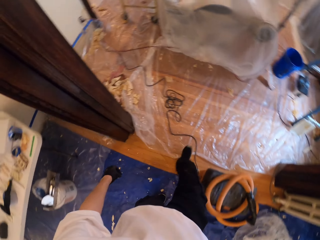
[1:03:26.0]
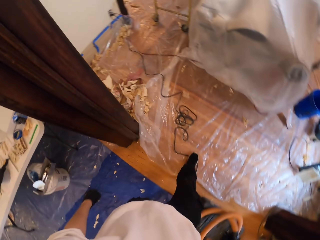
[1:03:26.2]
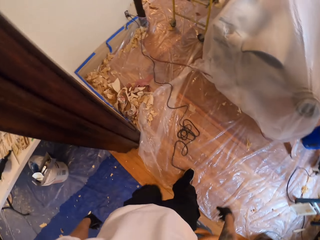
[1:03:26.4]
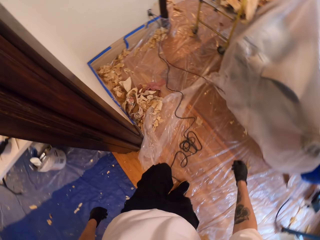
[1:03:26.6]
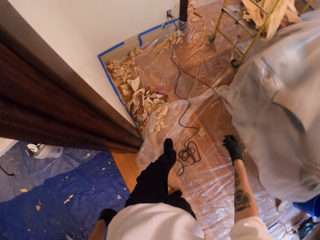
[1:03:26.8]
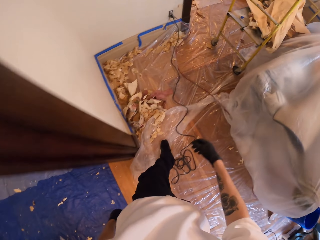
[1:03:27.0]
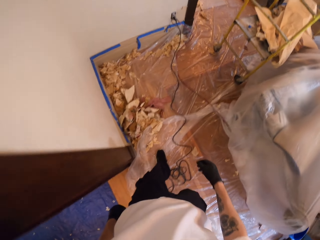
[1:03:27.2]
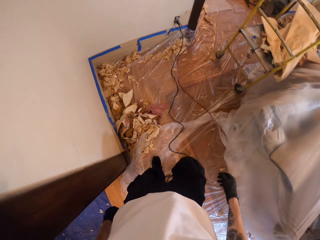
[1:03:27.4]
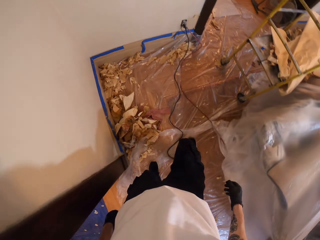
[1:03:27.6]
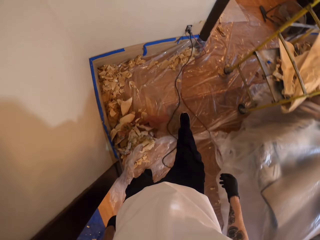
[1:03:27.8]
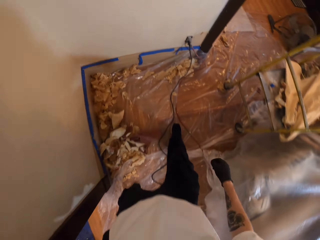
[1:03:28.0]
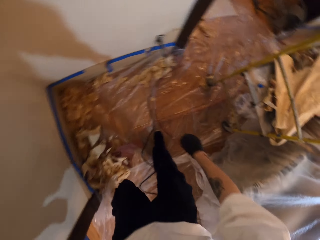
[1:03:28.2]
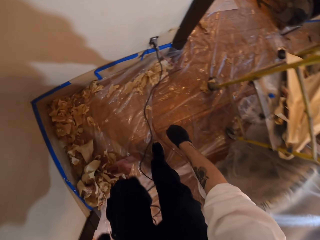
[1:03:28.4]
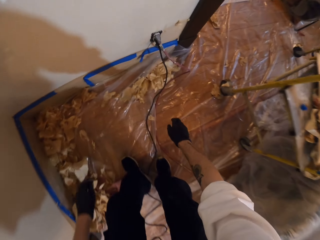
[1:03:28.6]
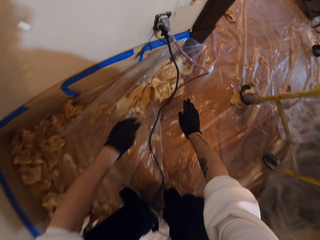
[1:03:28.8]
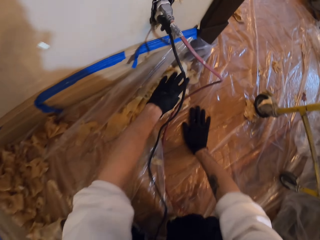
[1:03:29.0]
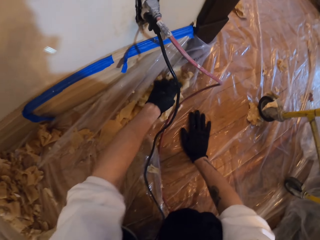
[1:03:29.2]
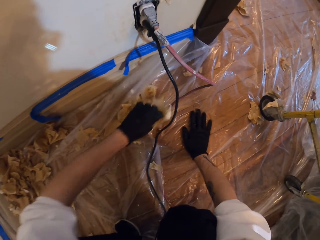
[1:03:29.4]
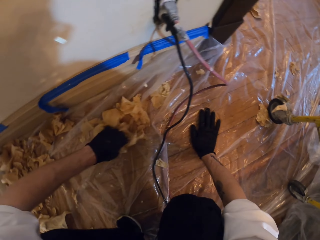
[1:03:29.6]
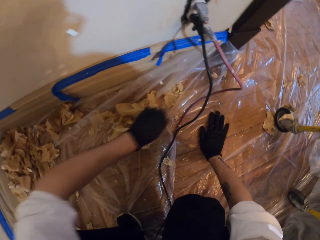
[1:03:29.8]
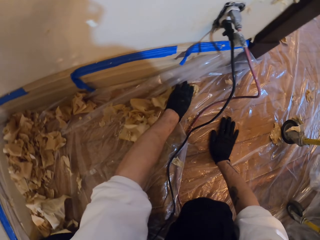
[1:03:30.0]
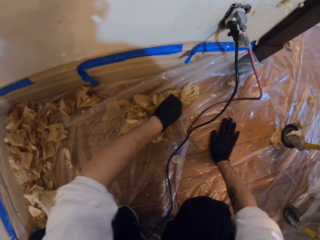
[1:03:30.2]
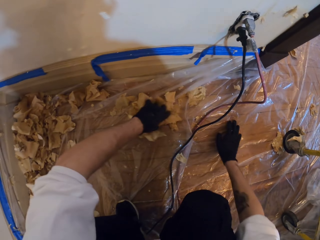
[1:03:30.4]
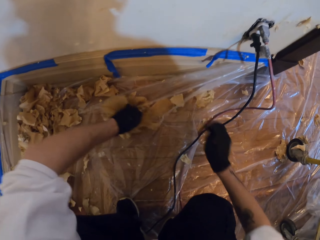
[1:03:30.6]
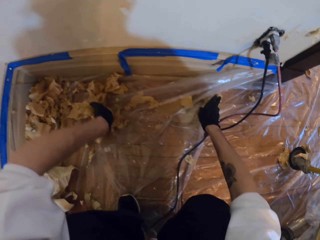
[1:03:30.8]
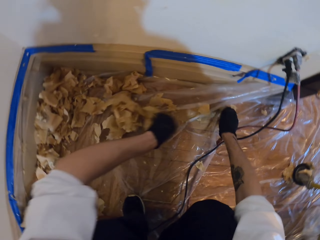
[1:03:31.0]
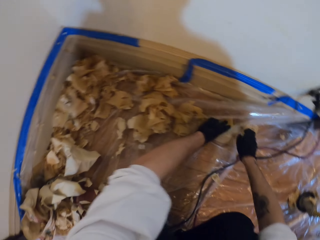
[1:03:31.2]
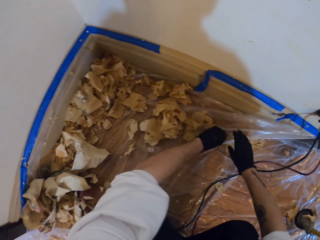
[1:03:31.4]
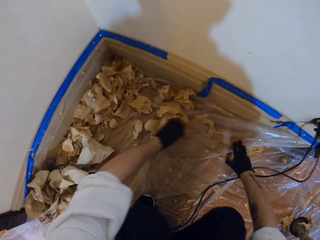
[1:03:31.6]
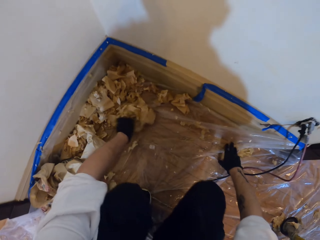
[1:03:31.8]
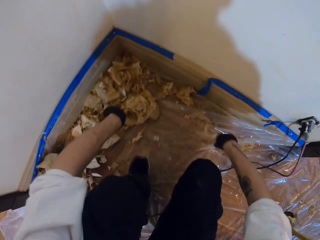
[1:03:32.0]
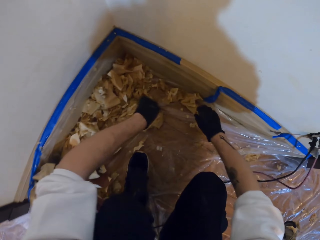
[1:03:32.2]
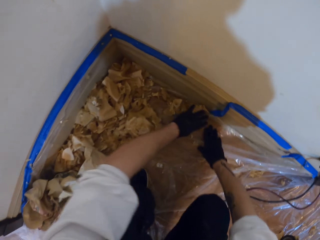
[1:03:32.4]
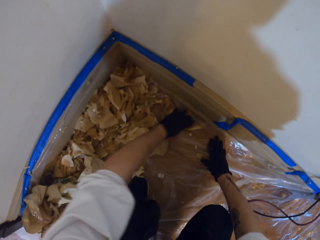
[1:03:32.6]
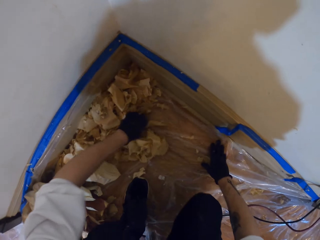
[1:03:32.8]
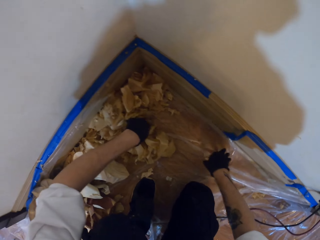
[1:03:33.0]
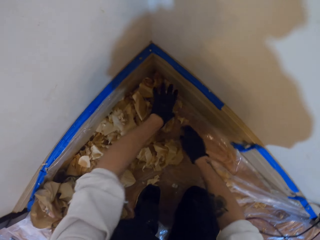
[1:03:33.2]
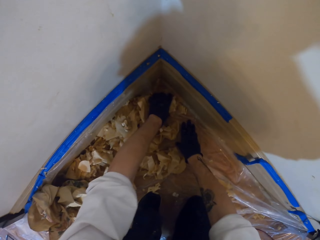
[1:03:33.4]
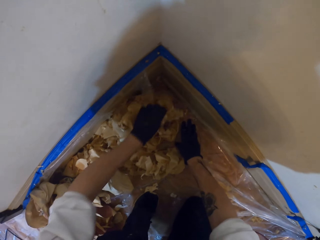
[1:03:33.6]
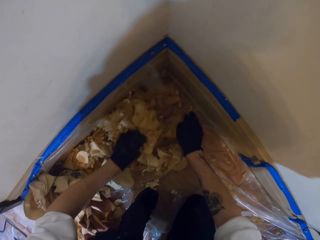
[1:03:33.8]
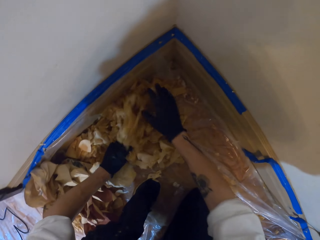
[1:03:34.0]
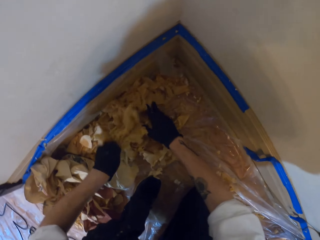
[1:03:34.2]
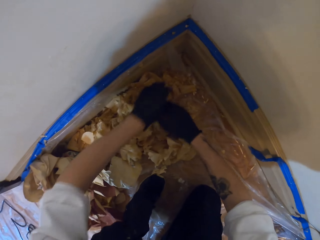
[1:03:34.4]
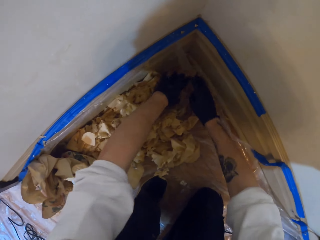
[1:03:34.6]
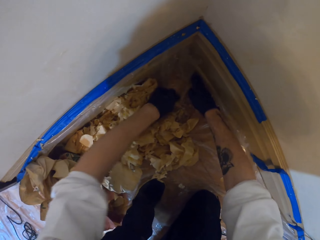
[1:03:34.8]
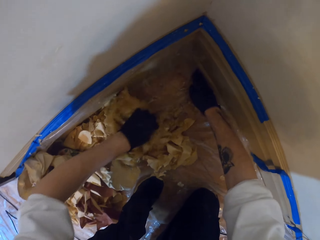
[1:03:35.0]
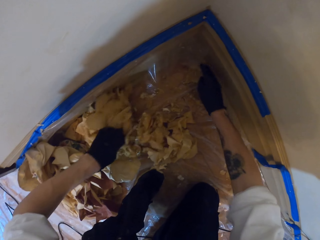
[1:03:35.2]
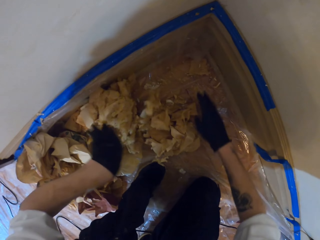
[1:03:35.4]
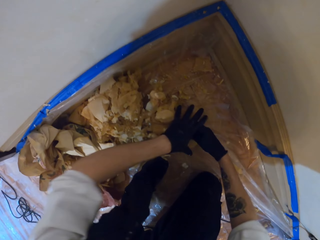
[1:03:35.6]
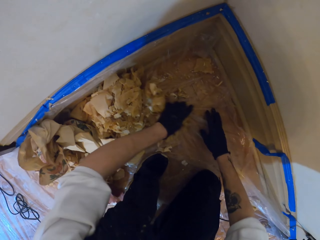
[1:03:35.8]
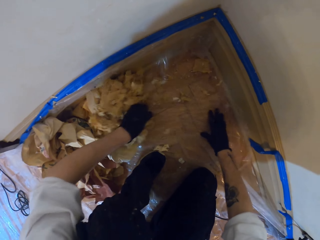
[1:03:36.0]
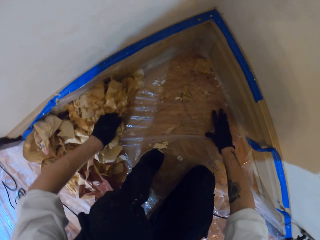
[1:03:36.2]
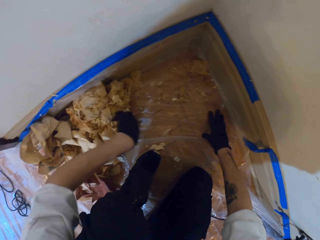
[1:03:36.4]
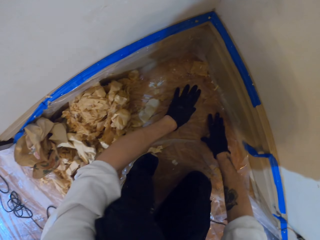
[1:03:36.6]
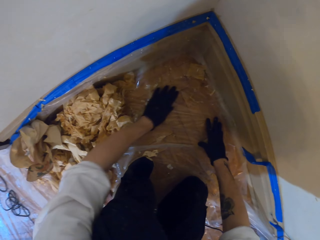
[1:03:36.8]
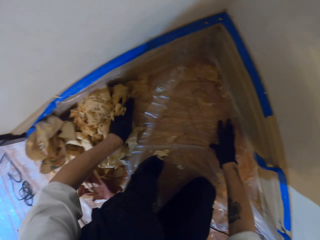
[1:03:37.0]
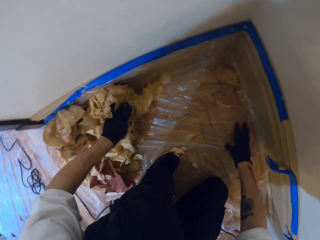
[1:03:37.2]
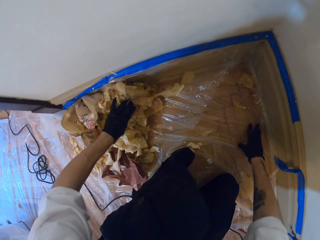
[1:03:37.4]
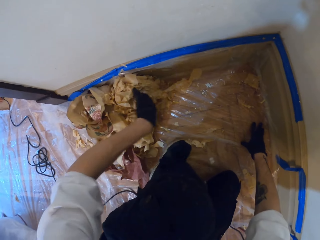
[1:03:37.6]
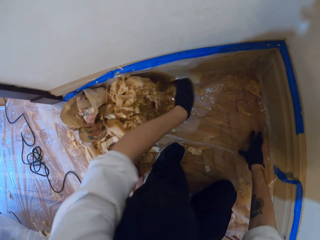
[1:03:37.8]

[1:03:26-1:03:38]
The camera wearer walks in the room. They gather waste together.

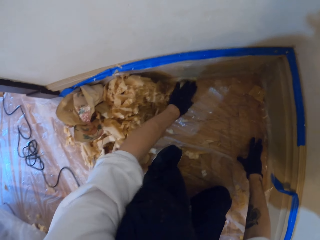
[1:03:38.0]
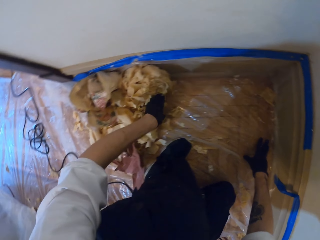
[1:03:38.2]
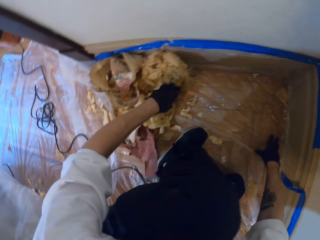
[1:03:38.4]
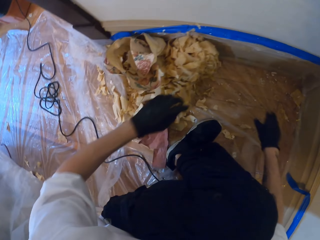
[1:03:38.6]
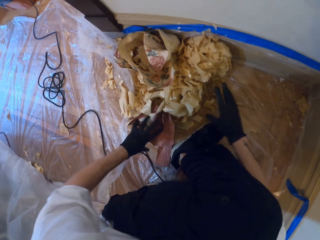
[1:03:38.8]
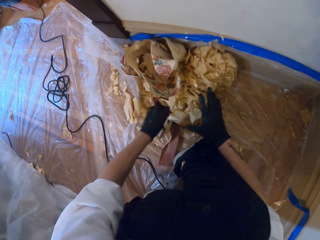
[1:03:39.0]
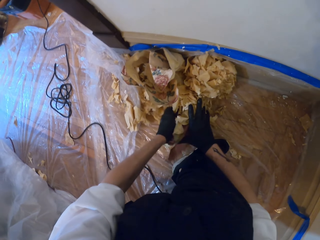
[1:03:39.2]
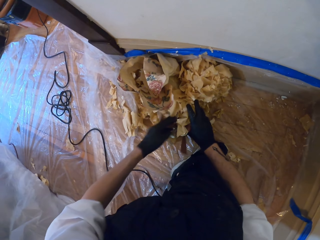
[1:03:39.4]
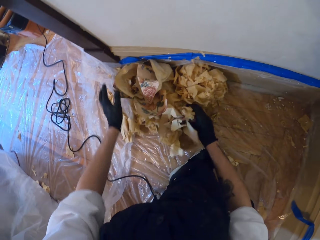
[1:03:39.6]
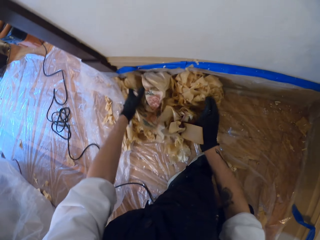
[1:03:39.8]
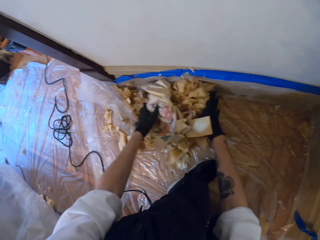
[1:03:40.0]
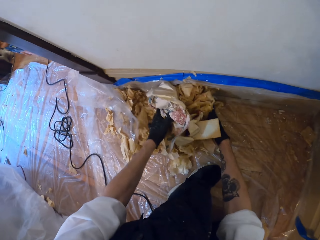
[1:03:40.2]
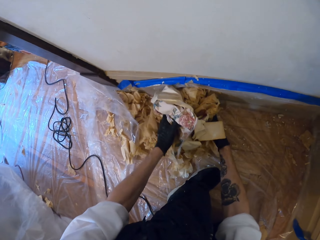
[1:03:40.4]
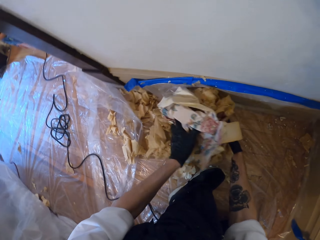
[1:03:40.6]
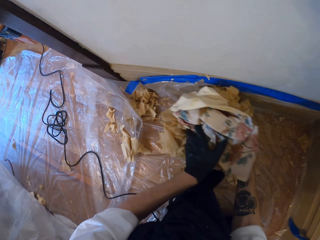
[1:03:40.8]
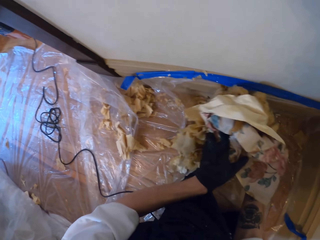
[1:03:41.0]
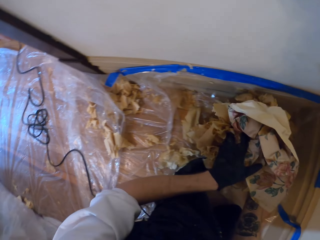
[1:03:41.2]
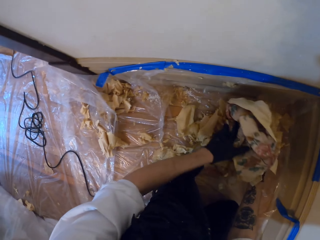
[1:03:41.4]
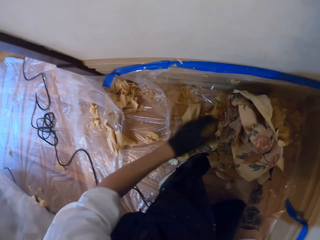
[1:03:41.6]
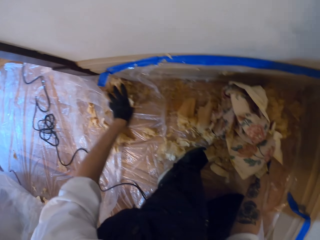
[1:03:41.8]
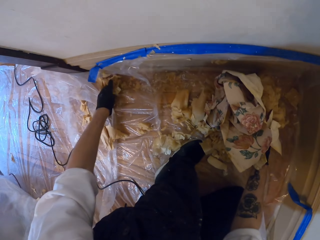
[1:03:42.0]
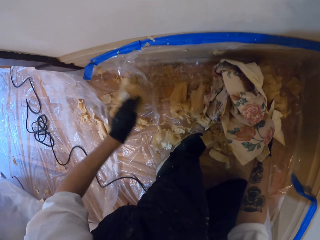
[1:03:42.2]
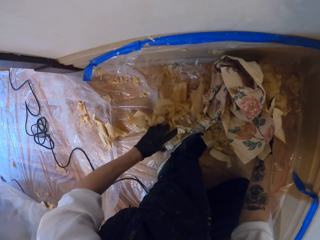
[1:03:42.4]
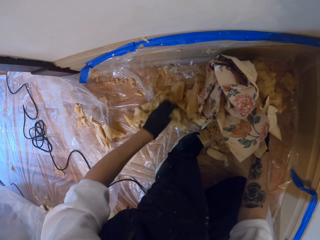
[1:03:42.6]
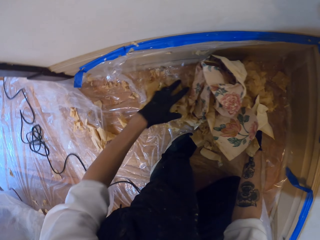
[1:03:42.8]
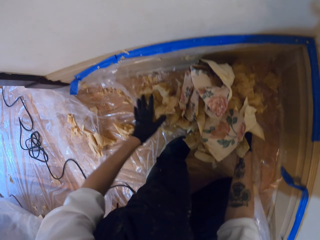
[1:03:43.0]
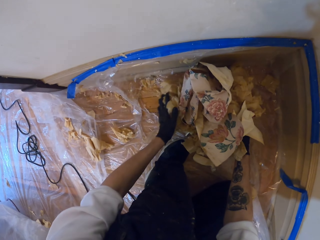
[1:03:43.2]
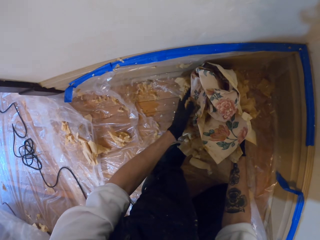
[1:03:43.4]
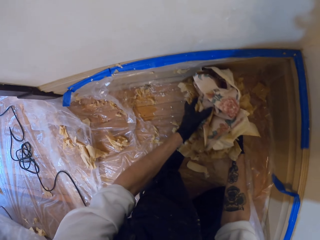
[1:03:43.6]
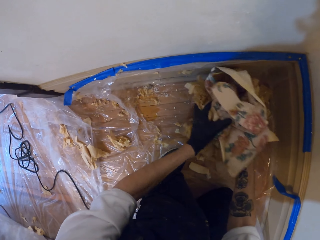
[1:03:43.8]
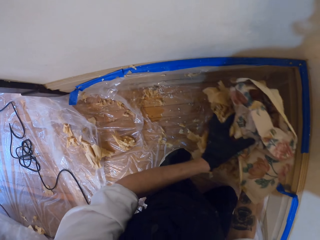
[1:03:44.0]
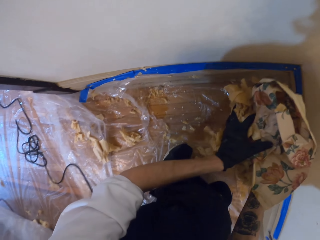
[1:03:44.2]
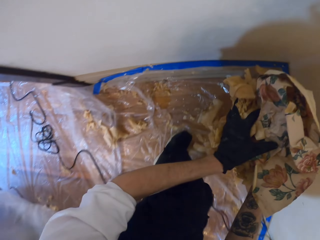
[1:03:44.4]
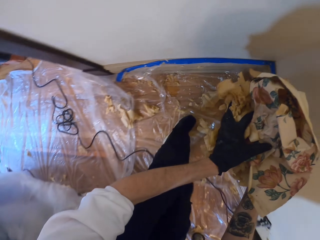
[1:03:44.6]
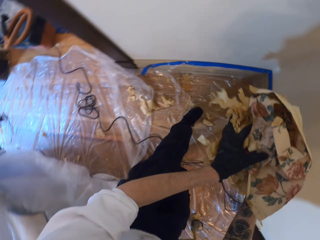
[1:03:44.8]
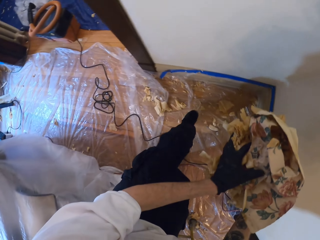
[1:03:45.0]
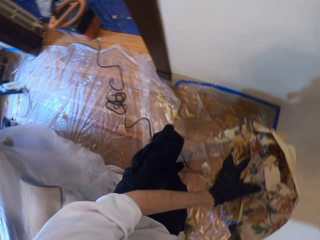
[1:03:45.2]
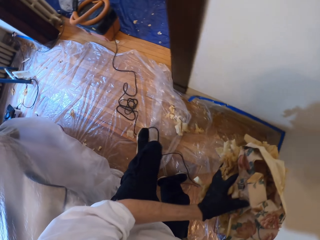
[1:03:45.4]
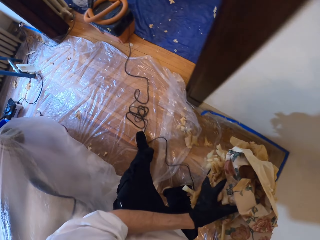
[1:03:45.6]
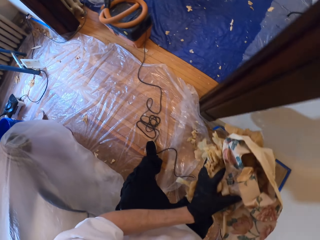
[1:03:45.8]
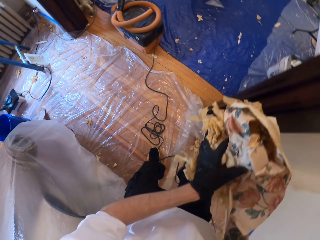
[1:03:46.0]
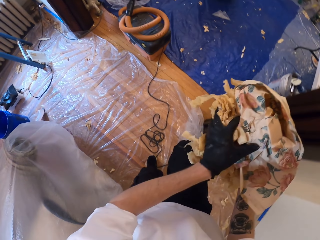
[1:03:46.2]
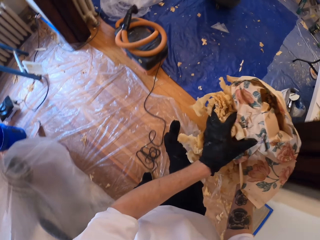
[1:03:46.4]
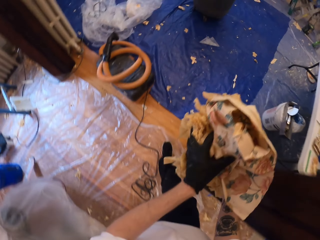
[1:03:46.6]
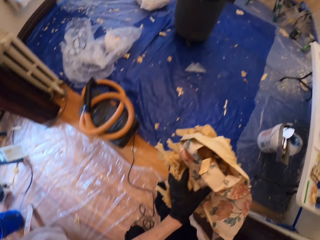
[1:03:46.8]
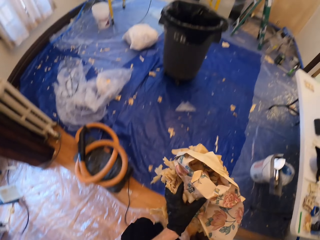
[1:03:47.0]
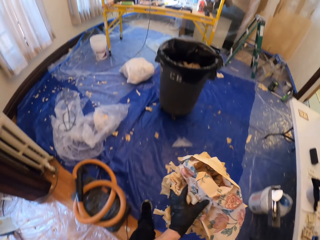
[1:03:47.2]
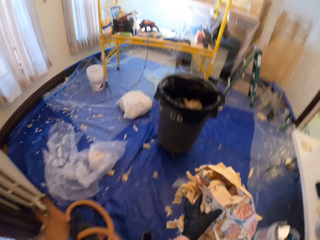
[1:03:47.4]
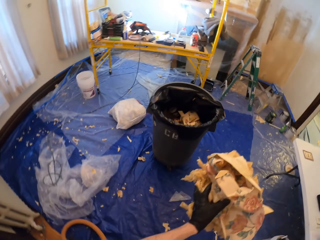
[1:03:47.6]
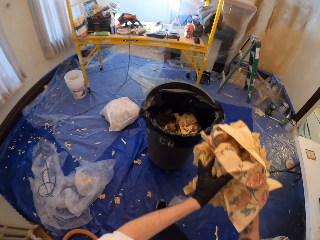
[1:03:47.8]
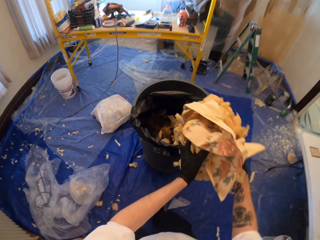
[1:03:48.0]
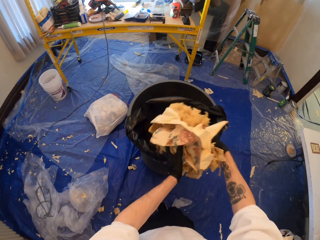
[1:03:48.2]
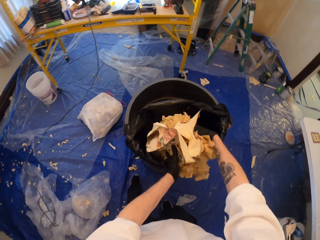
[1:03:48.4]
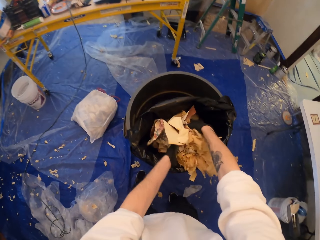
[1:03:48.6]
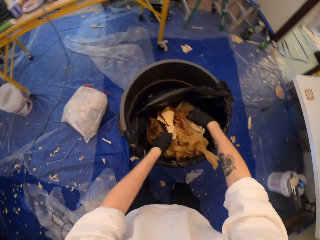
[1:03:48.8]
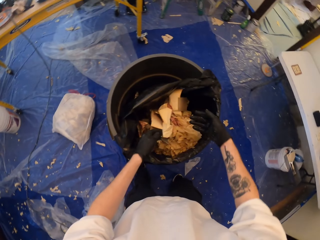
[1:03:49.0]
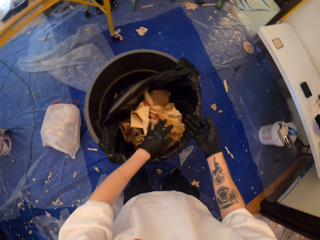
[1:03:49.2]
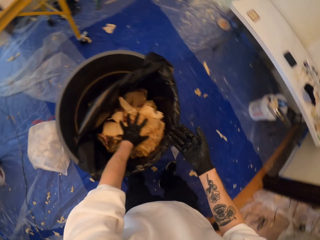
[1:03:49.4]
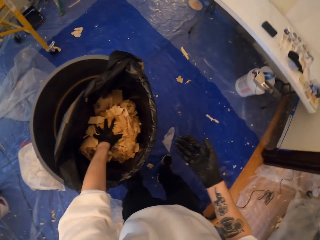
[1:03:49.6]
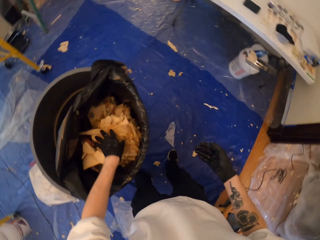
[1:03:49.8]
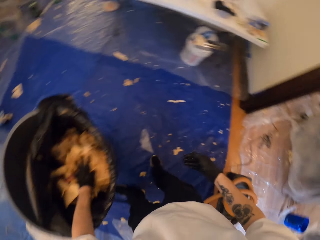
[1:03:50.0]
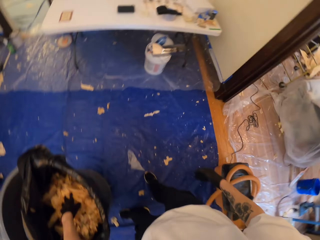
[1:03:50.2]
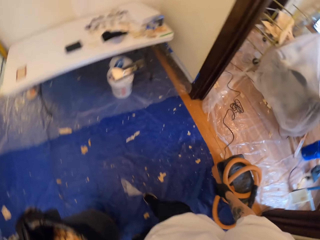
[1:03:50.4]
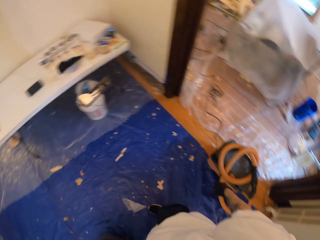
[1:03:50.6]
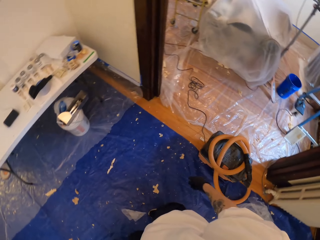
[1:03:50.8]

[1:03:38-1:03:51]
The camera wearer picks up the waste from the floor. They walk in the room. They put the waste in the bin.
